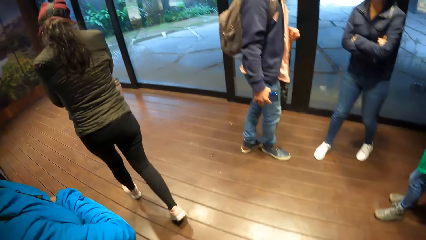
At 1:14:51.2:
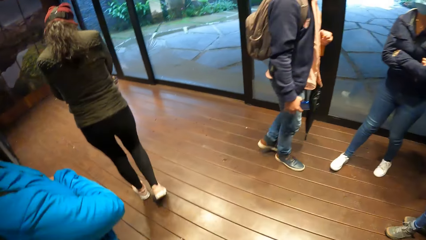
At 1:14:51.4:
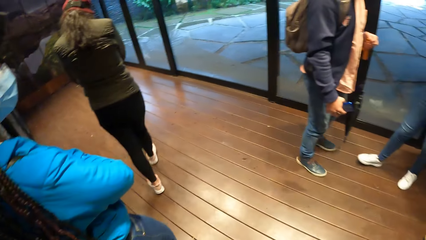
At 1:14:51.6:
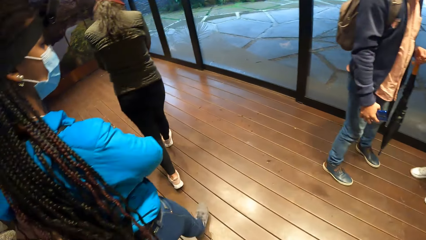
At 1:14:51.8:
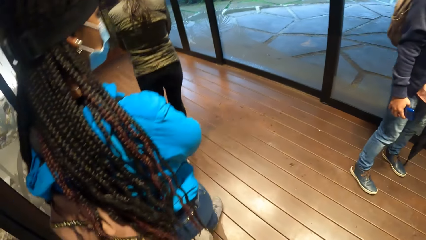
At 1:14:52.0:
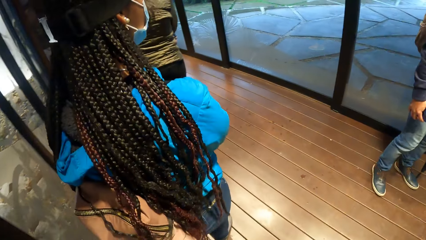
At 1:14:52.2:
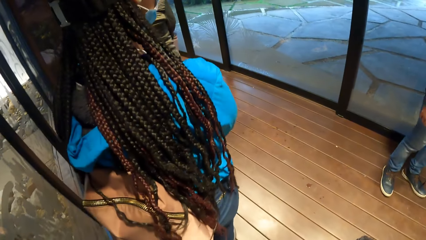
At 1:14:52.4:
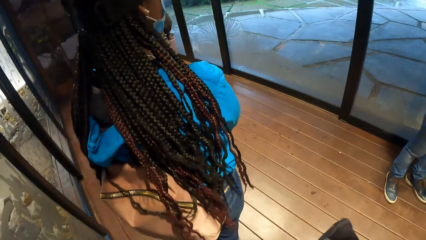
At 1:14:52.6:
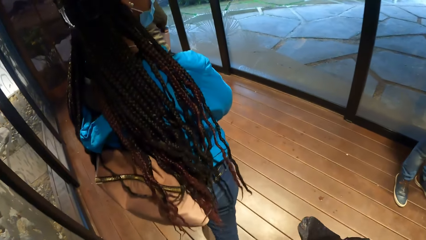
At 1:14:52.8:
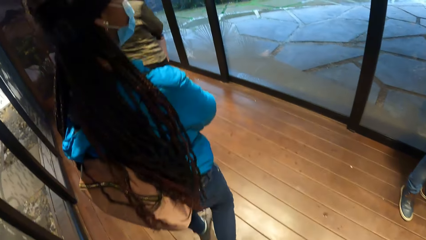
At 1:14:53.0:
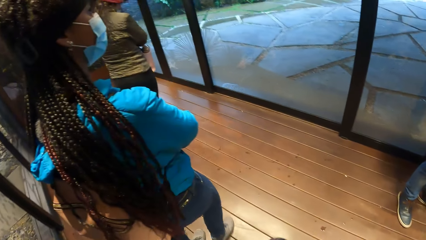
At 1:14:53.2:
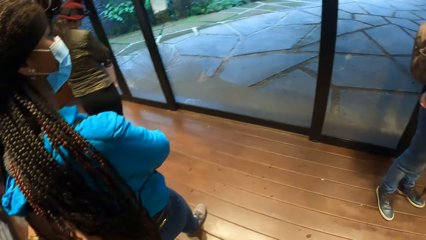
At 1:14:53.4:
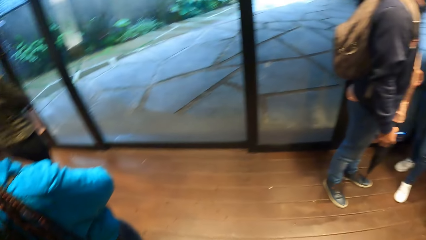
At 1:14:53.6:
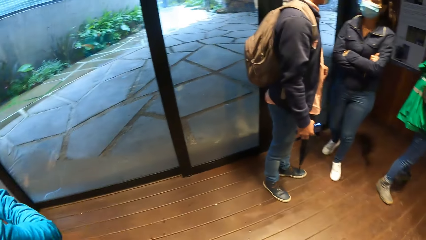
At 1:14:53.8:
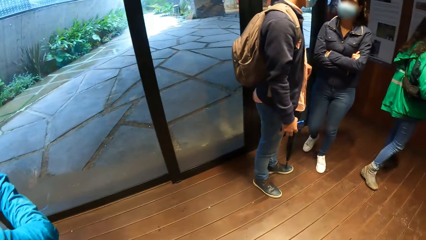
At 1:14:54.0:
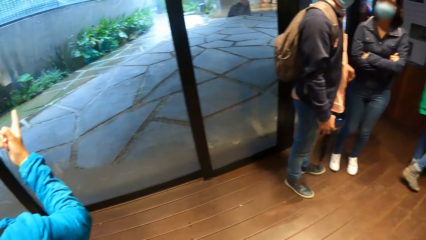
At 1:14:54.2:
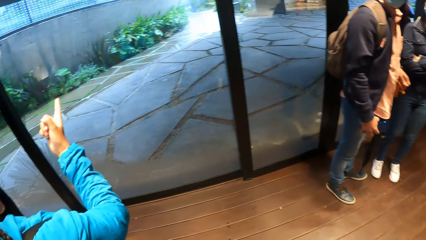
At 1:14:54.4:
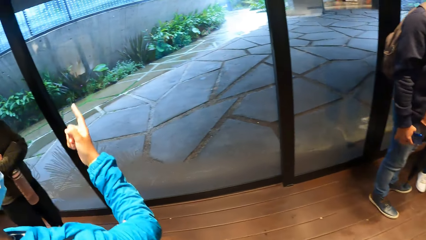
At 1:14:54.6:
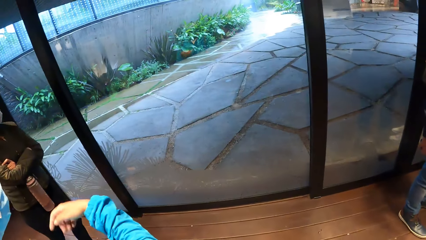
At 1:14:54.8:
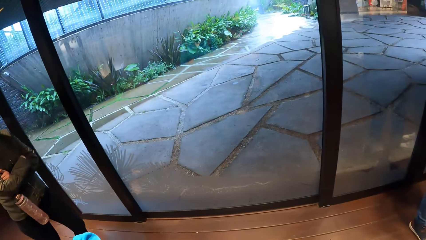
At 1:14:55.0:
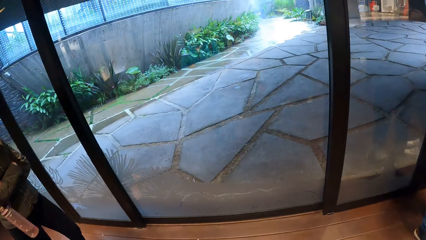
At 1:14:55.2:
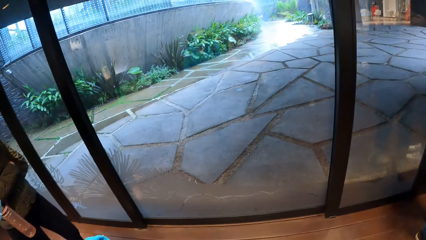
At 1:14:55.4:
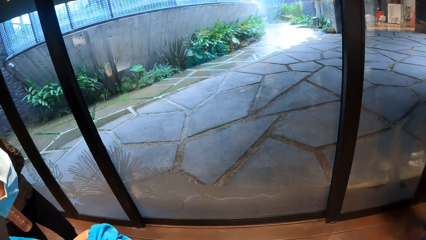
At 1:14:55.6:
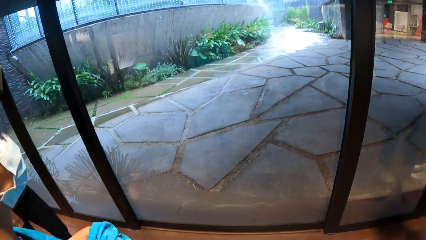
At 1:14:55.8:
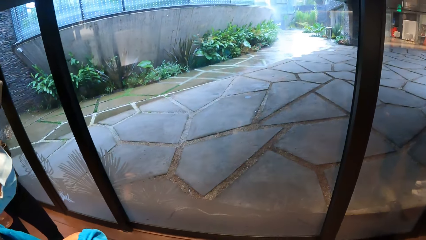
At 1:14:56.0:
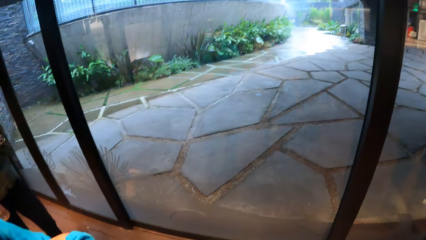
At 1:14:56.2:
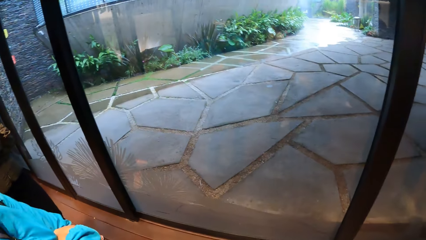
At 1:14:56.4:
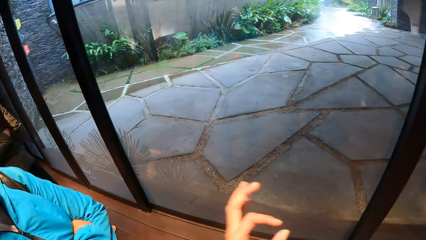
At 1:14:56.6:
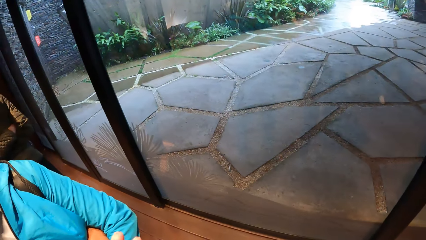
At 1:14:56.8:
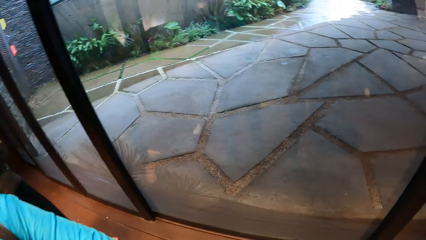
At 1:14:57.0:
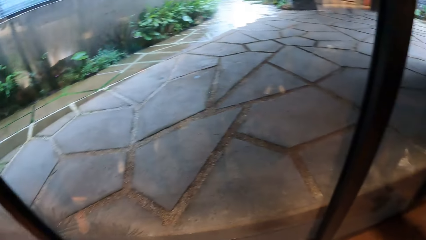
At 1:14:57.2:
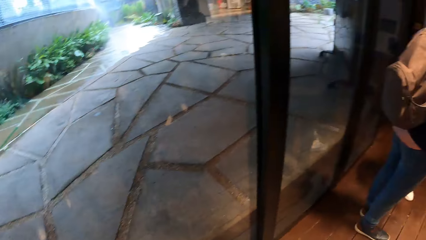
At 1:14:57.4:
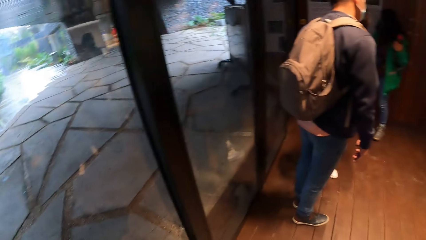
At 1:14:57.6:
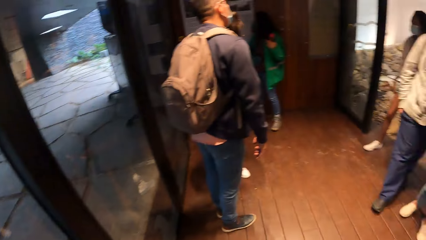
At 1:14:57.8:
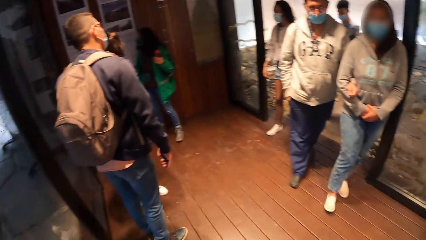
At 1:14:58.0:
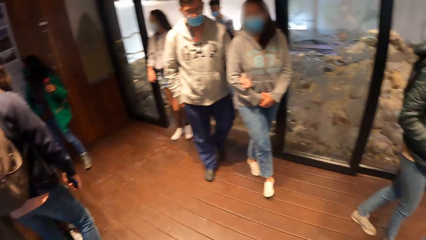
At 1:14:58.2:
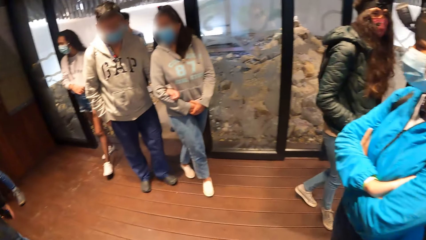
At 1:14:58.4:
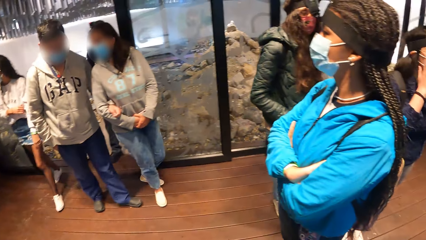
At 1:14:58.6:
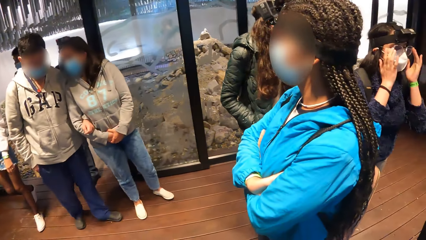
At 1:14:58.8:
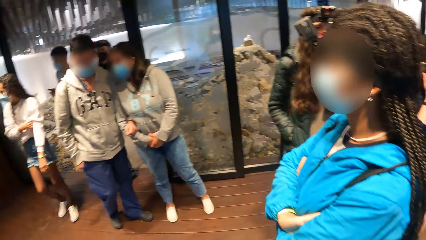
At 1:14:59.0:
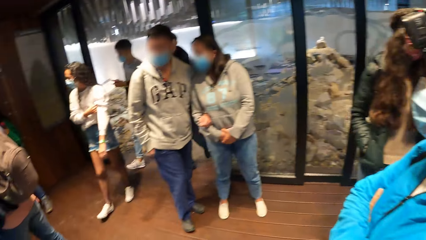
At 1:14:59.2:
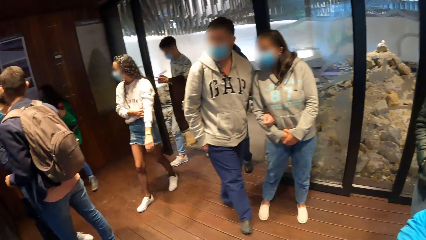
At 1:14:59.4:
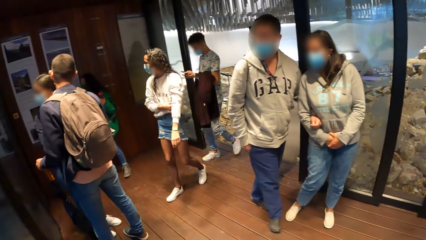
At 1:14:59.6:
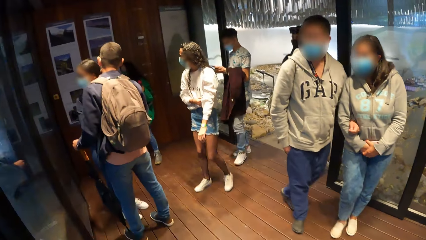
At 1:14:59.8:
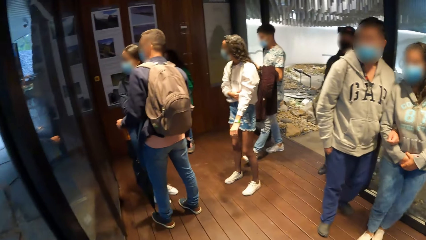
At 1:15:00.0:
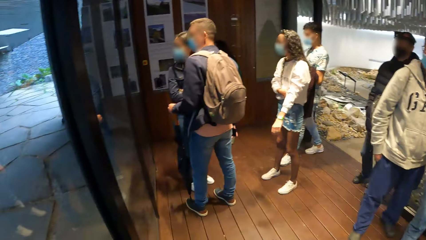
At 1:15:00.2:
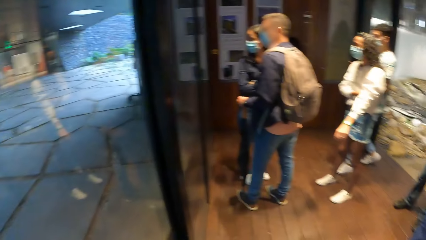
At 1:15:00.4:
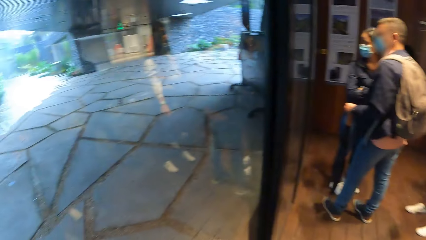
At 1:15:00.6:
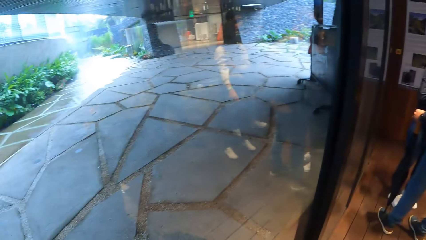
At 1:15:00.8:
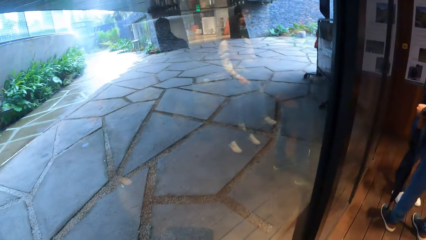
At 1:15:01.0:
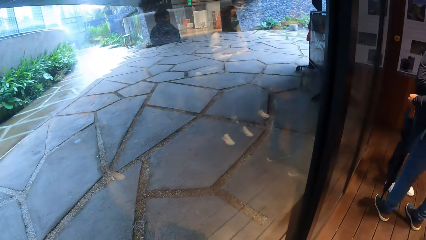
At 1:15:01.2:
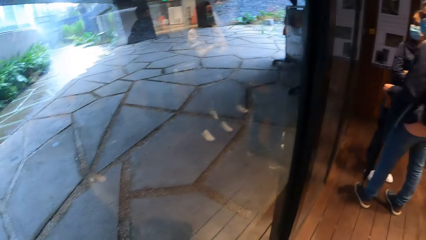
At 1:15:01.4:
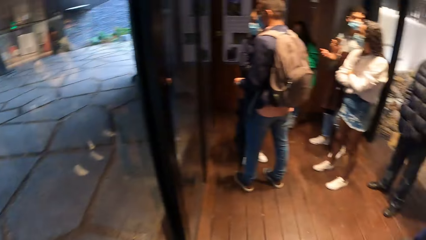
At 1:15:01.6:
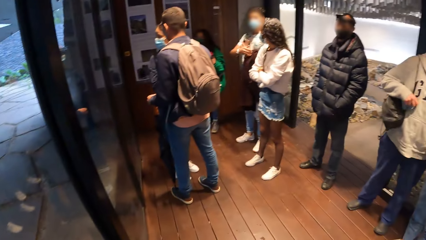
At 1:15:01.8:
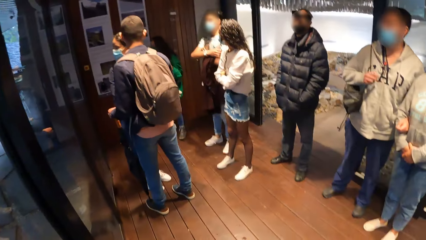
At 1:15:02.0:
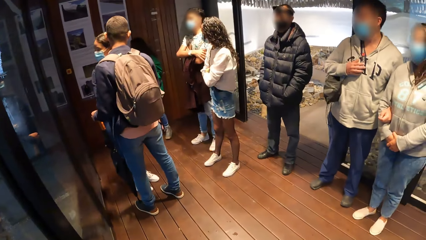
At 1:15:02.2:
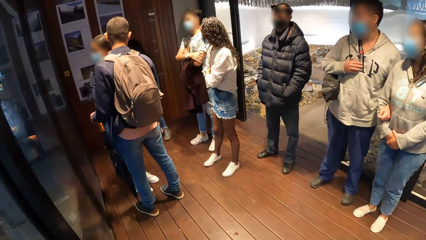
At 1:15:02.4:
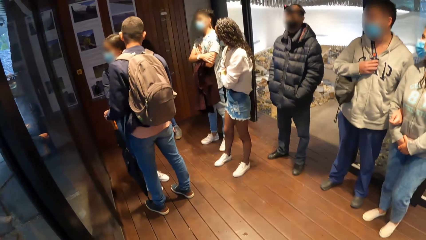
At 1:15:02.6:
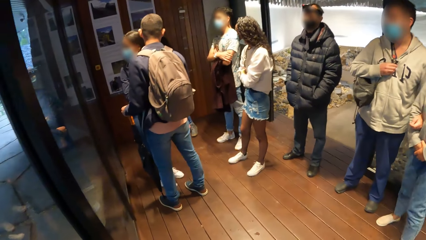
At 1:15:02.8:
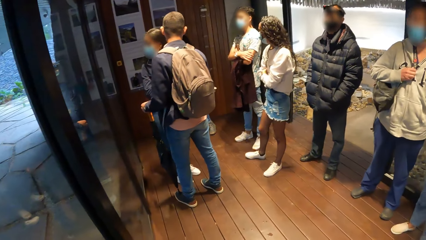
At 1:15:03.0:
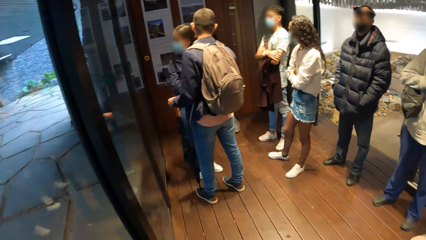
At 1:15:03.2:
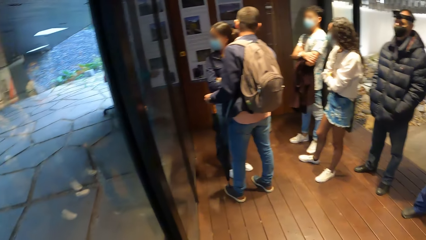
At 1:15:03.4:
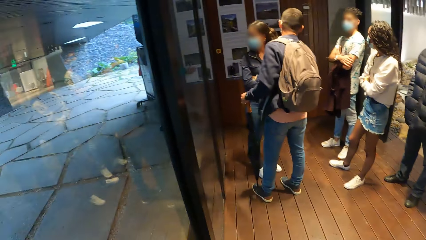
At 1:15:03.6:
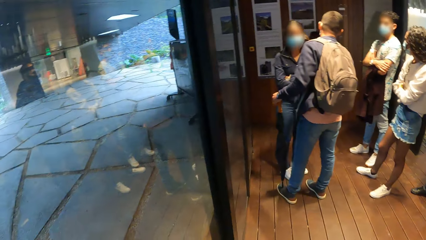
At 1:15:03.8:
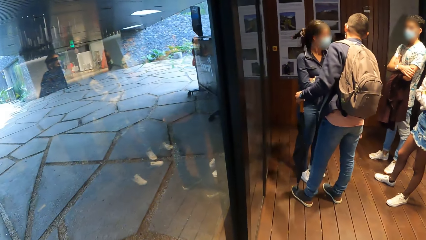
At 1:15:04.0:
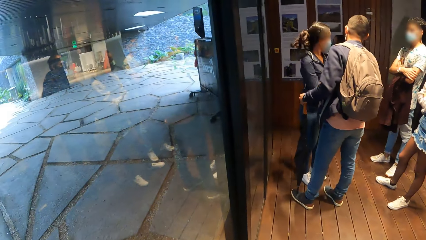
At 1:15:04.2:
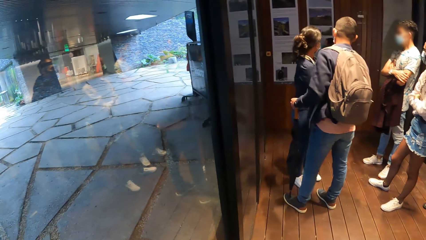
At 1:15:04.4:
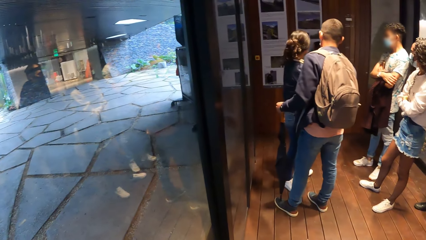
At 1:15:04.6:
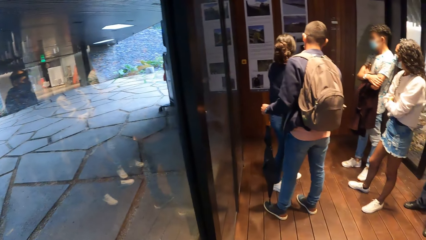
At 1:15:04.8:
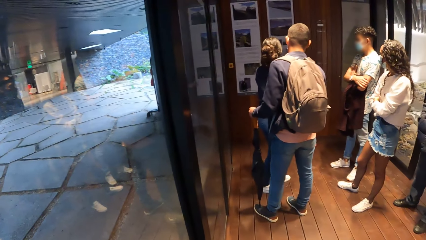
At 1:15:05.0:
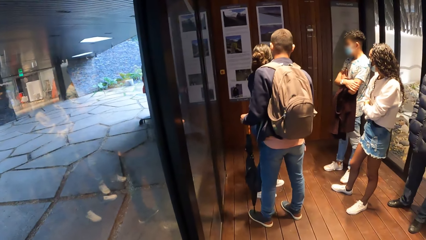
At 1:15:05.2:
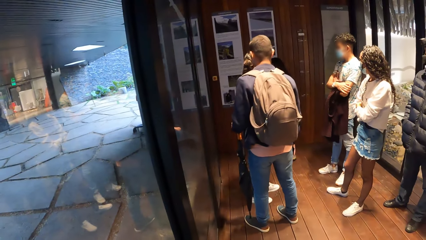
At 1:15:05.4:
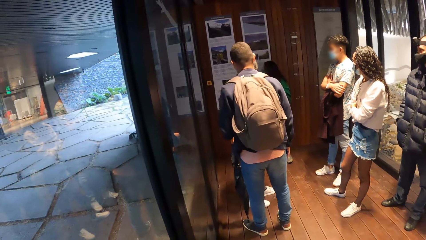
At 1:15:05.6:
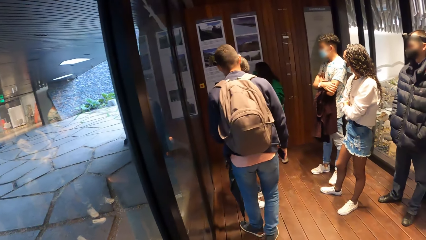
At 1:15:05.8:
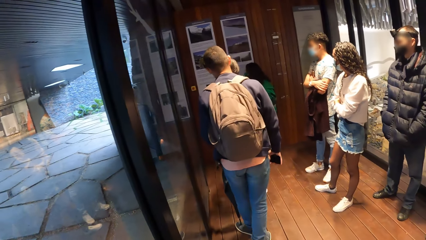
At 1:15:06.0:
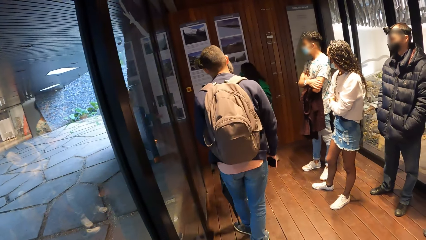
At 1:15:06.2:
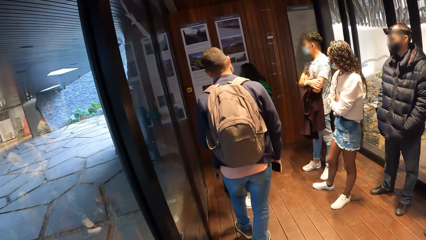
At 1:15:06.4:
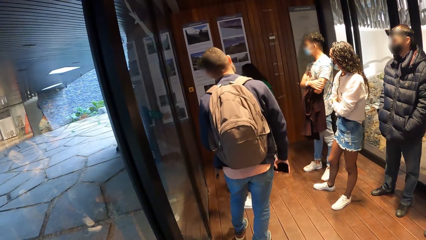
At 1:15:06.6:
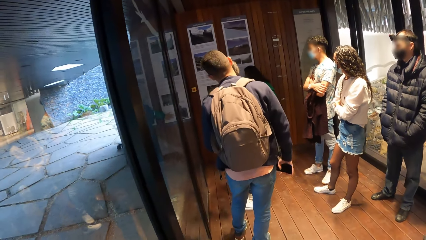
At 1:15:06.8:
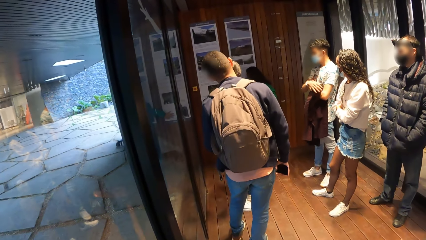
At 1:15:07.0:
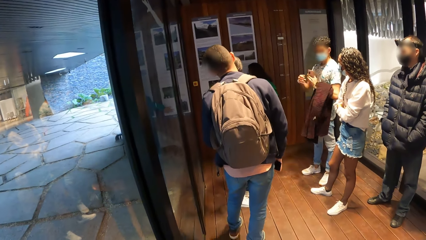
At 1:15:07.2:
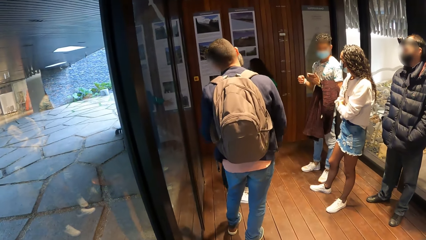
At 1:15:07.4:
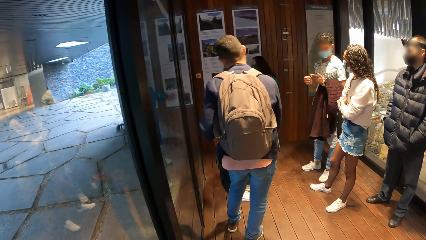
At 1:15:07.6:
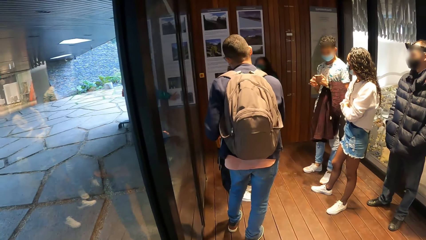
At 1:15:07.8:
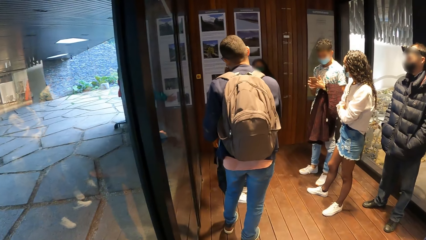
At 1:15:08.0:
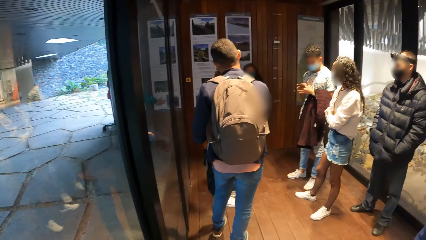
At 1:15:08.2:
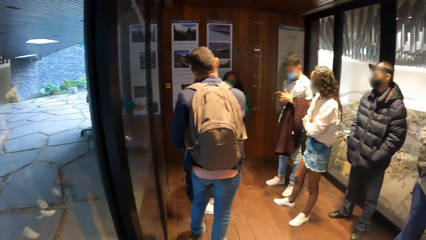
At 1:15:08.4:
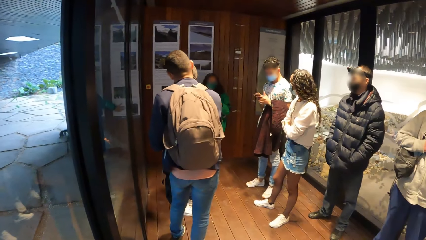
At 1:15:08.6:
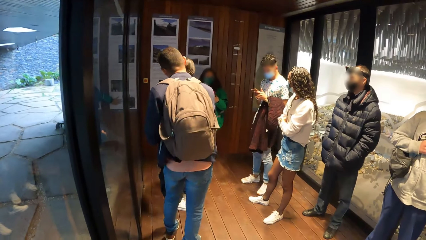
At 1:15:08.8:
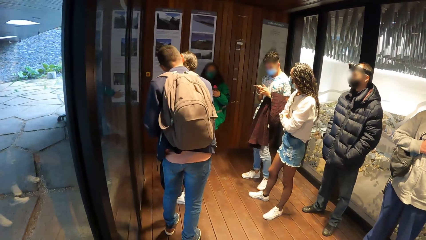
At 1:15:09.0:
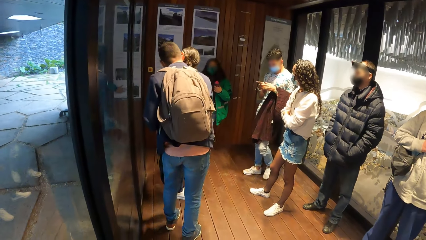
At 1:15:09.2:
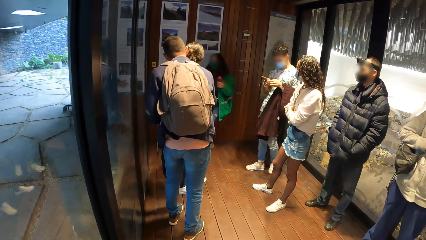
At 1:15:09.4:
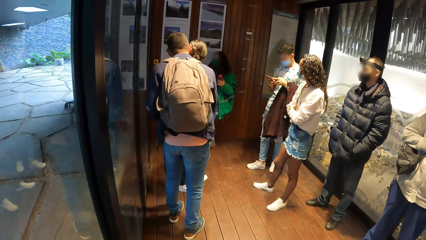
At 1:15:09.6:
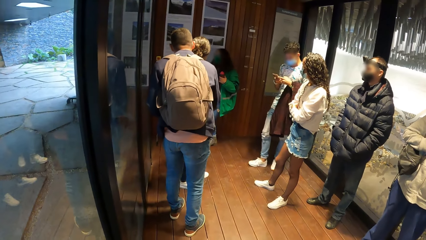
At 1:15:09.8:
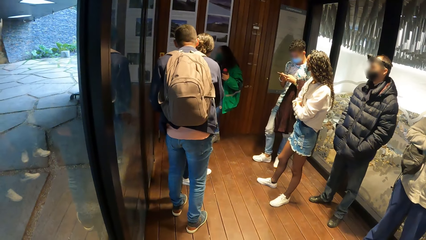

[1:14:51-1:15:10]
The woman points with her right hand. The camera wearer walks to the corridor. They turn around the corridor. Another woman pulls up the left sleeve of her top with her right hand. Another woman adjusts a pair of glasses on her face with both hands. A man operates his phone with both hands. The man folds his arms across his chest. Another man touches his chest with his right hand. The first man operates his phone with both hands.
